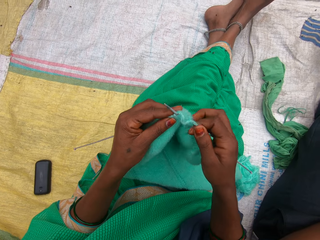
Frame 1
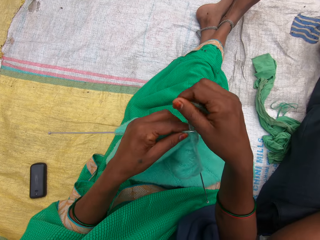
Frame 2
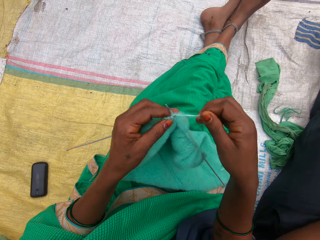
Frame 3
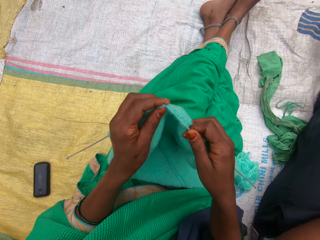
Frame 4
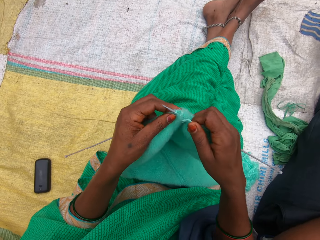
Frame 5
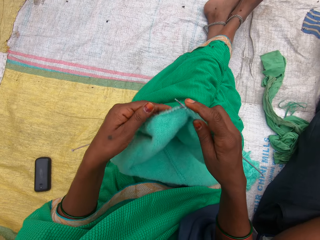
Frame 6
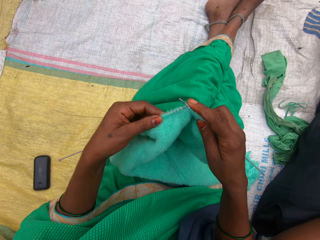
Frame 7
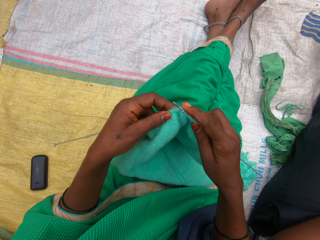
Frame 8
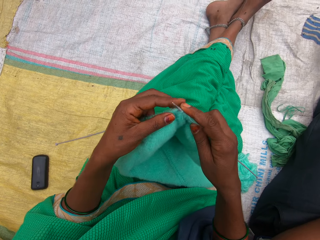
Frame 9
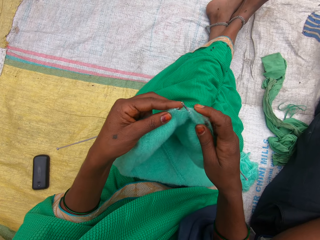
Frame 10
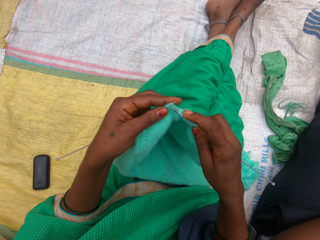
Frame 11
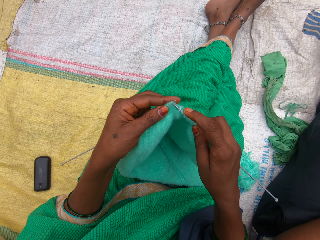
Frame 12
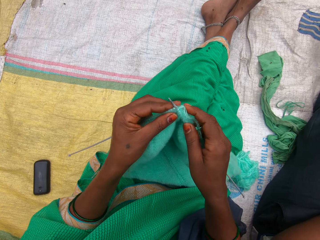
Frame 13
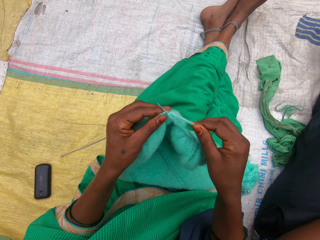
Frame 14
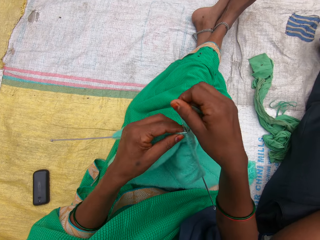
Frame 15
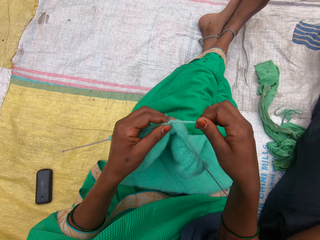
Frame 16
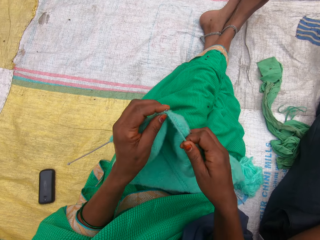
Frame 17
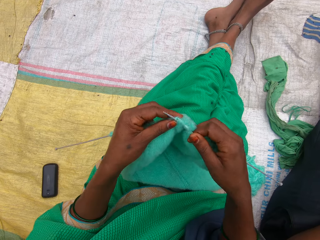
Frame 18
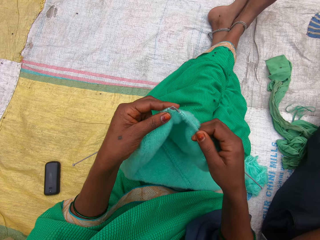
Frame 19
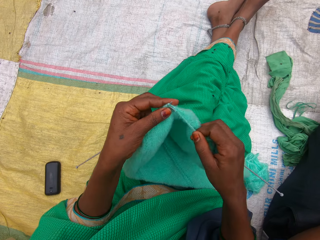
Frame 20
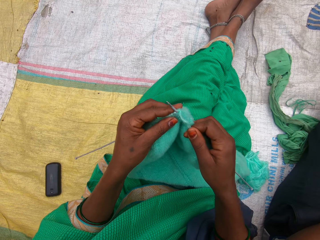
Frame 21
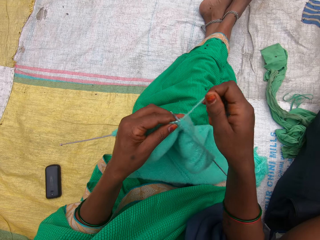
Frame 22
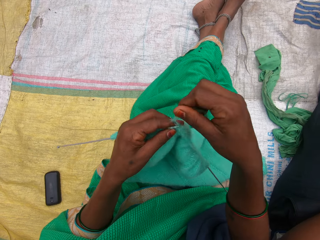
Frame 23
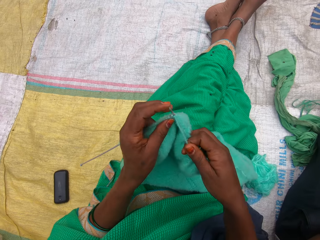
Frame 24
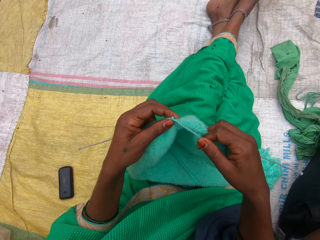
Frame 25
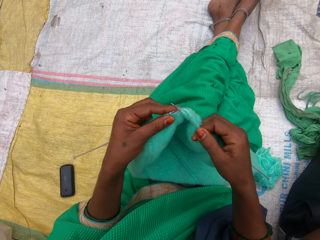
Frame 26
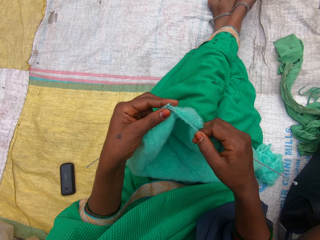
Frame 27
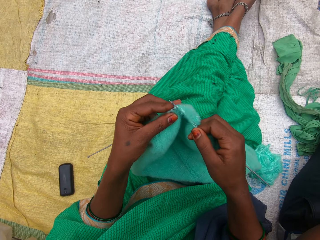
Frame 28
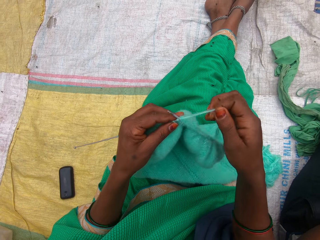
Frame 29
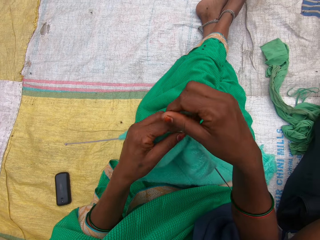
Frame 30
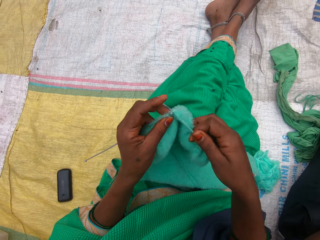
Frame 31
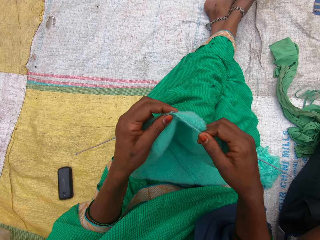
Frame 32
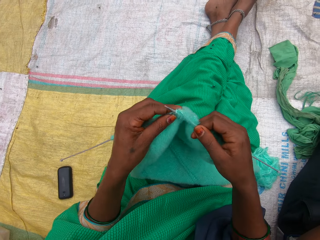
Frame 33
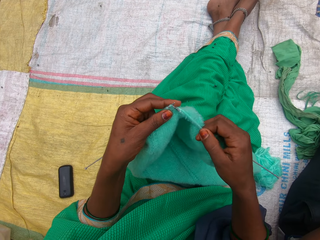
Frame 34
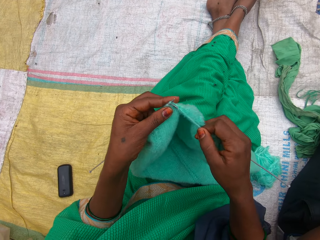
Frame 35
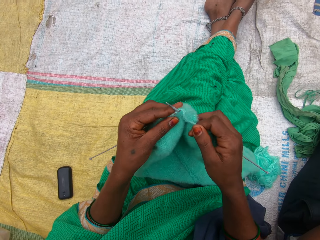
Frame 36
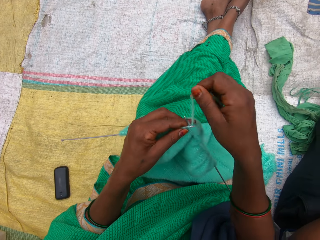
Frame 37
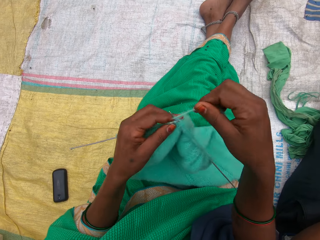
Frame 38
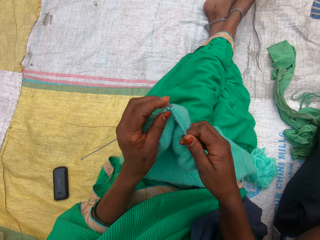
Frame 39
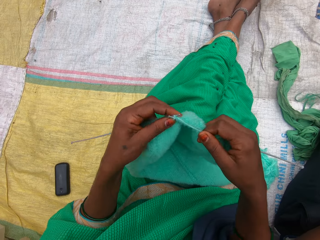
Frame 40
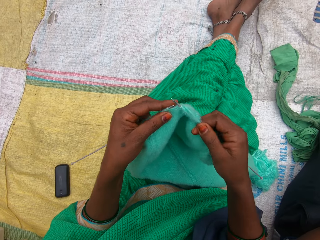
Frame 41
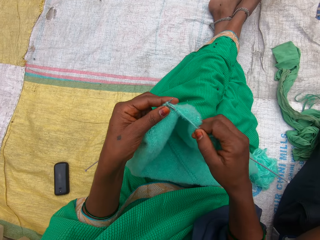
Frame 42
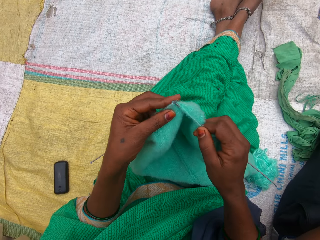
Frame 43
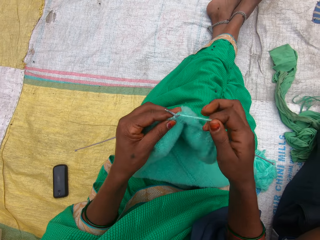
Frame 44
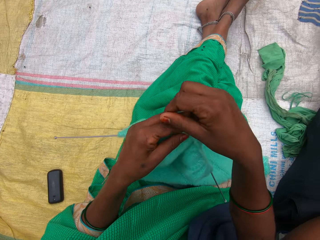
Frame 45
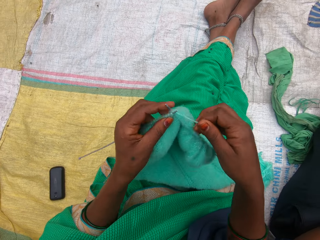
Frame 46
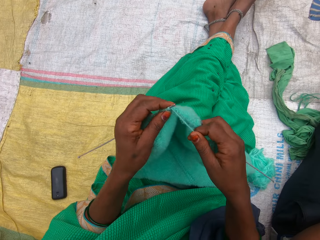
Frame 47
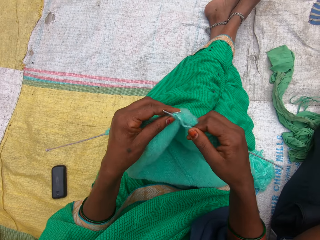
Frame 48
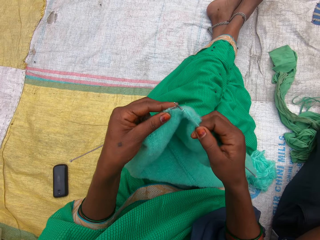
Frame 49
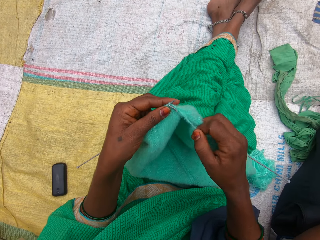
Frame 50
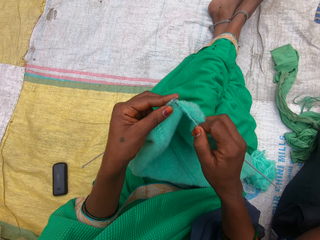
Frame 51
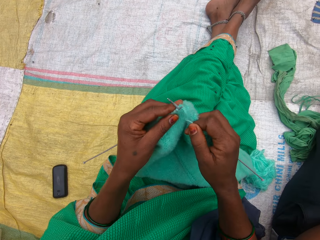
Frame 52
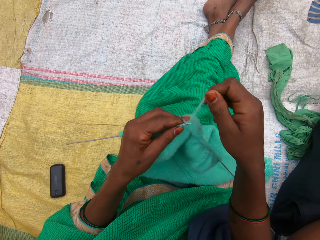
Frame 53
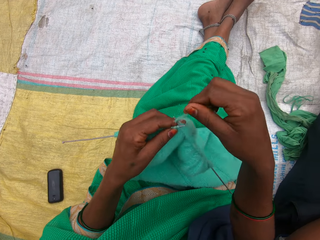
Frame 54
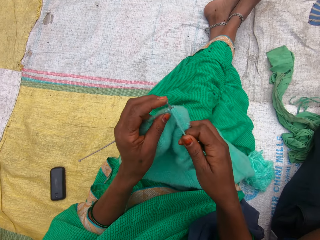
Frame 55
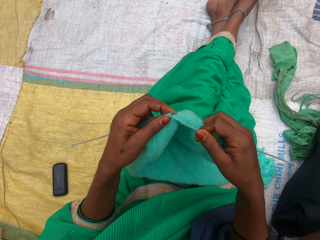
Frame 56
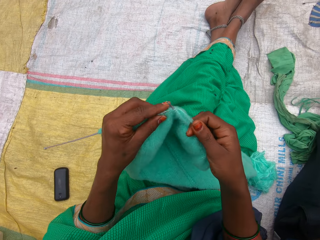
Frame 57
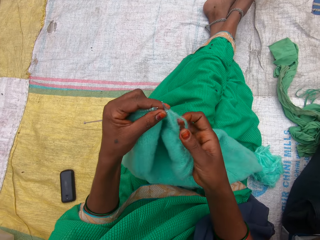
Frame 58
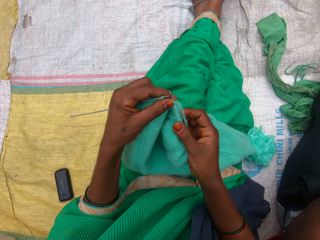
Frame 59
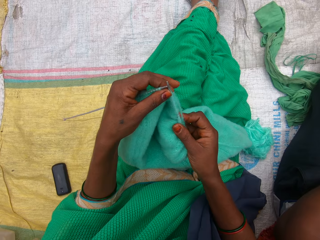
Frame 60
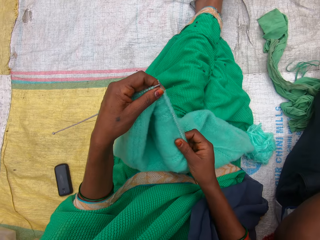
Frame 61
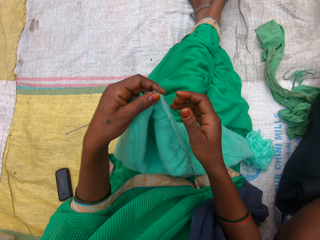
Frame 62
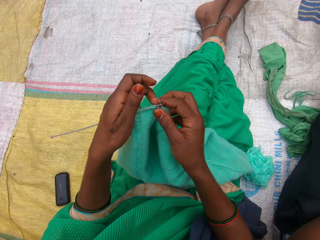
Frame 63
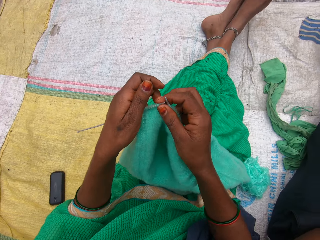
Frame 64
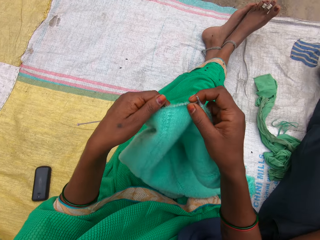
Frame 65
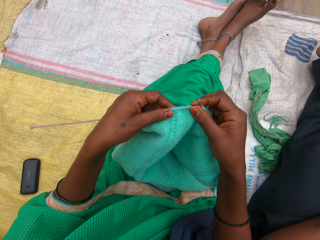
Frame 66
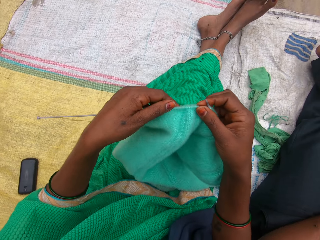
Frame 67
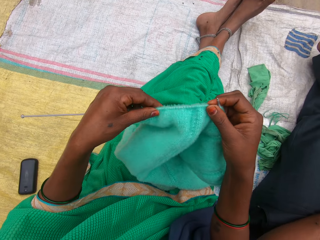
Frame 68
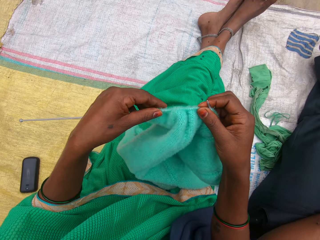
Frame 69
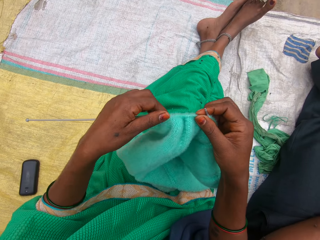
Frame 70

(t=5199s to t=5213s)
The camera wearer holds the thread. She knits the fabric. She holds the thread with her right hand.

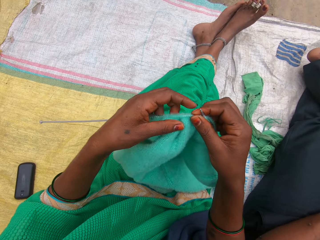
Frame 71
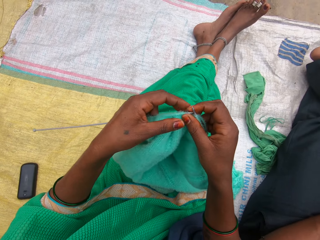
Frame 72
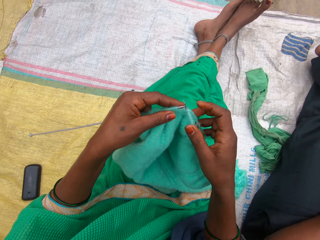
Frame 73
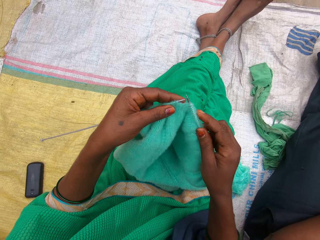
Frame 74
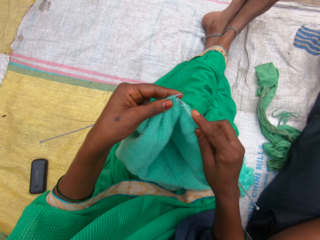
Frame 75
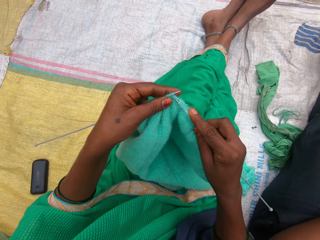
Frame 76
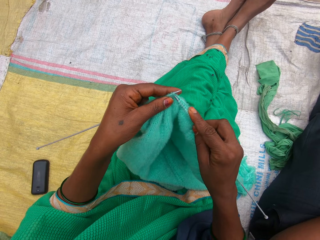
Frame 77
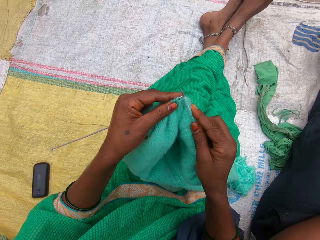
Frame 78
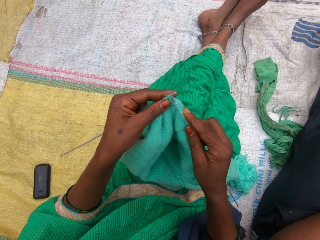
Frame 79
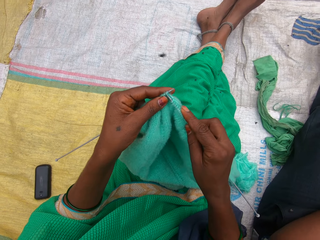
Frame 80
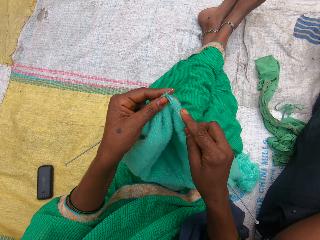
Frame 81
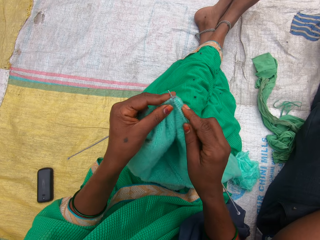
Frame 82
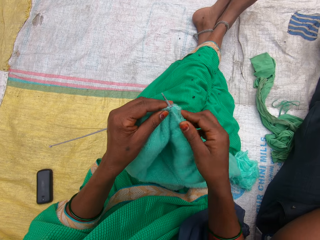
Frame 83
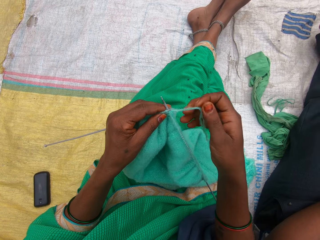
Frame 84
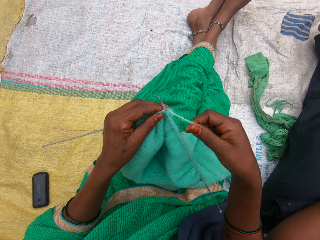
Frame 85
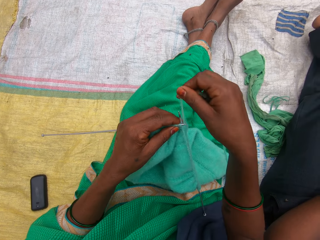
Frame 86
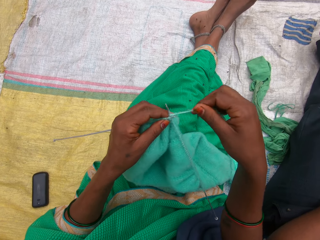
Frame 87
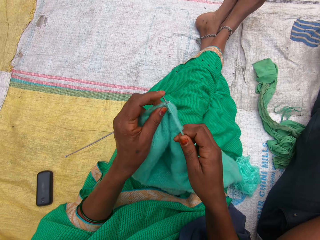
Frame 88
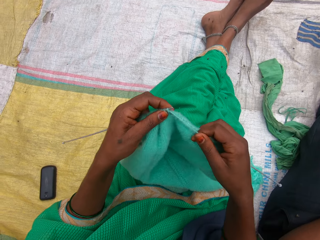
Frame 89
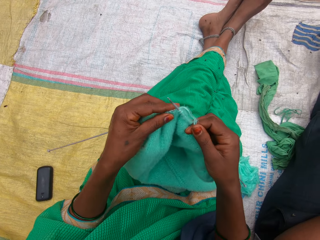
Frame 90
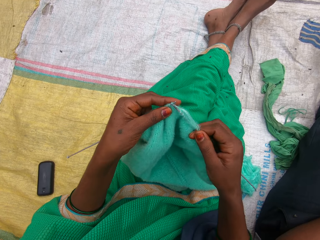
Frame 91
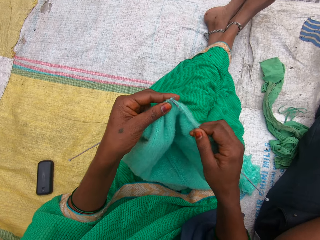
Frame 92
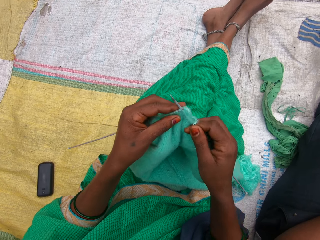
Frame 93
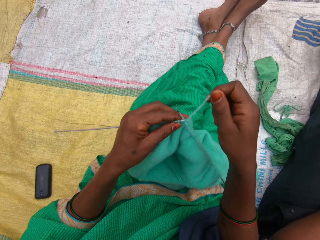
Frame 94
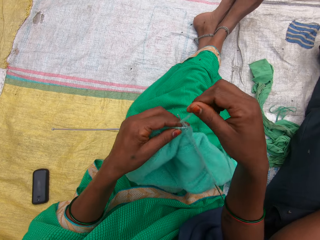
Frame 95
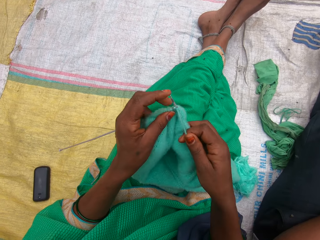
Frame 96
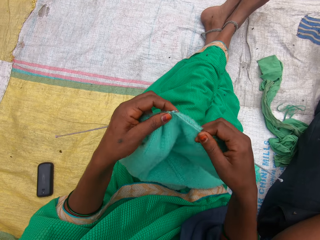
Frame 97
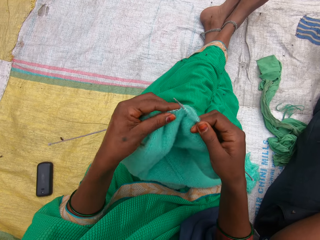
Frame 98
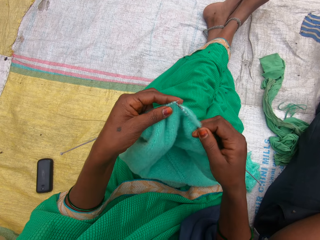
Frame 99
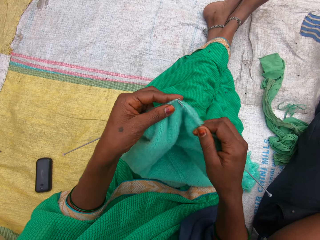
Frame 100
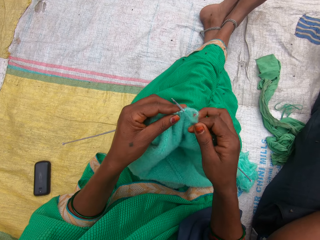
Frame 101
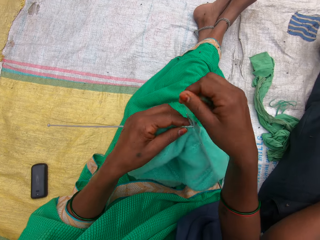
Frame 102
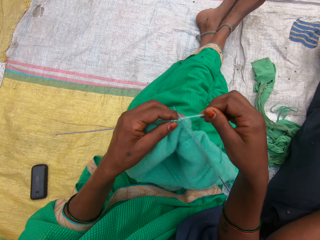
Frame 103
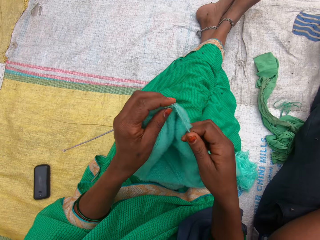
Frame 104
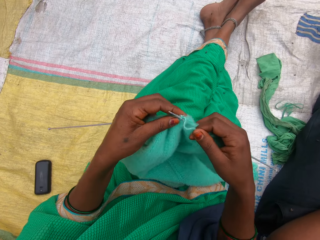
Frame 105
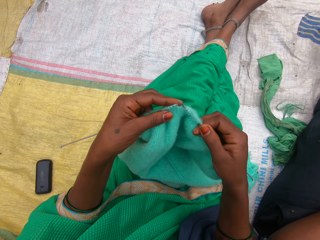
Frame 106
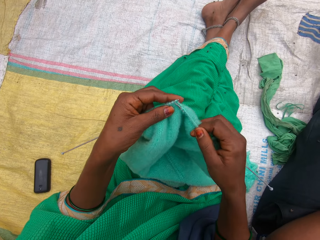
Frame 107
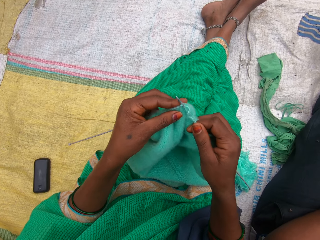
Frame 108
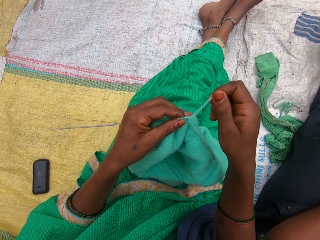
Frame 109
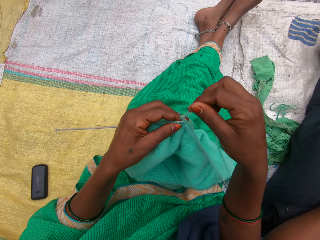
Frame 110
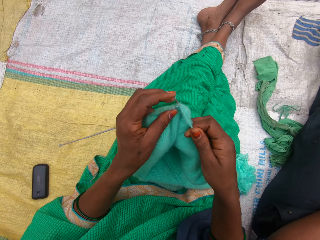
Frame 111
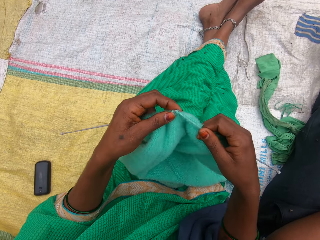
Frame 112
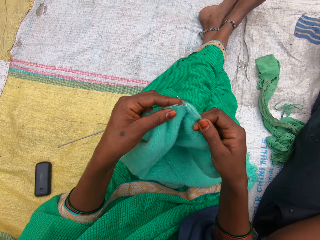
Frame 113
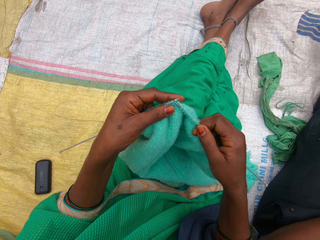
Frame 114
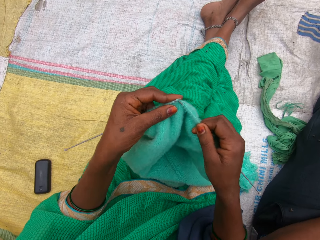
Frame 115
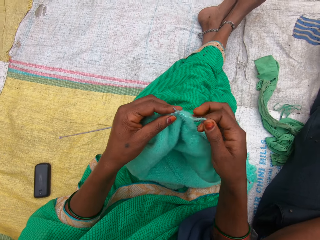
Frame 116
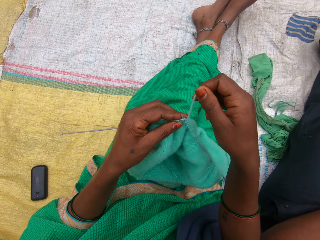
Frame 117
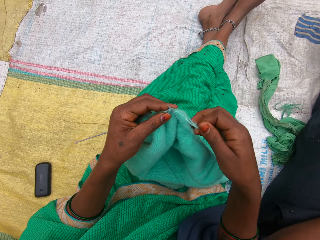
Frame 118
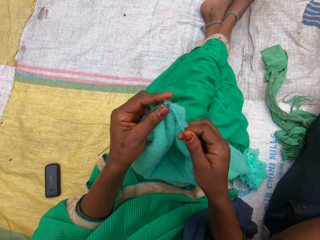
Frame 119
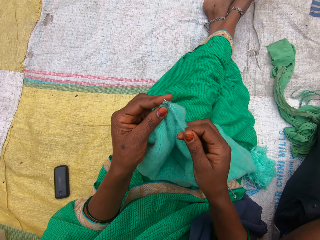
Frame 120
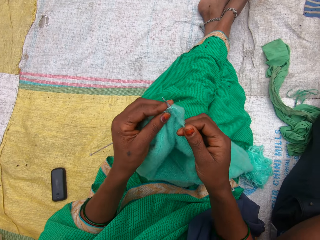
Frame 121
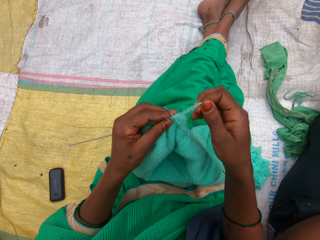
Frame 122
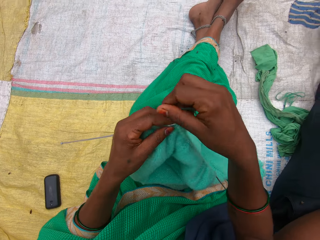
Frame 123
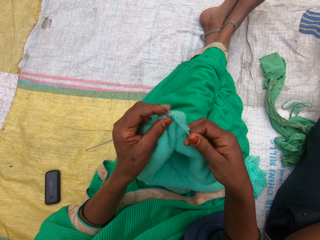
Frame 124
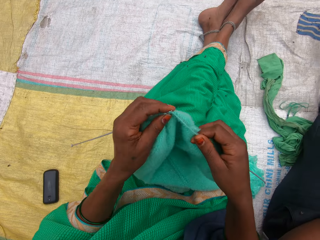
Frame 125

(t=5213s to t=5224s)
The camera wearer knits the fabric. She holds the thread with her right hand.
